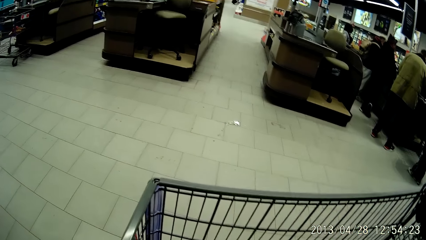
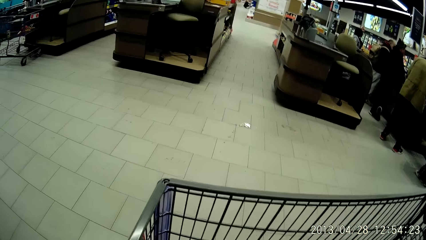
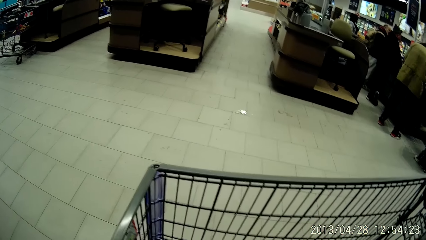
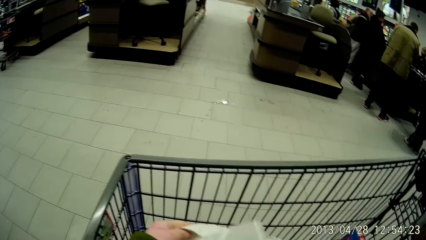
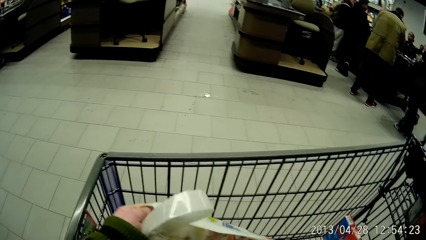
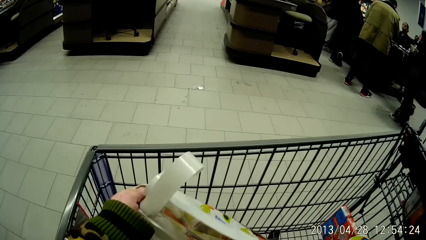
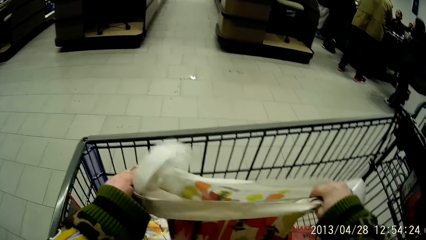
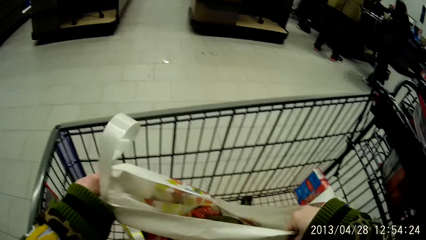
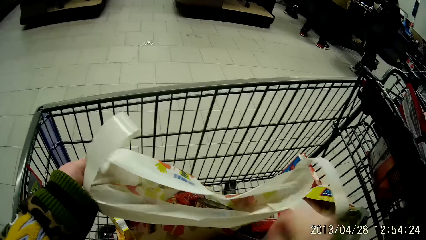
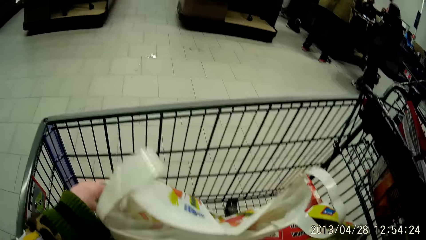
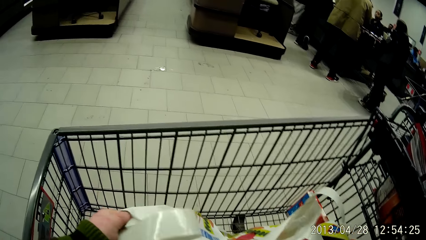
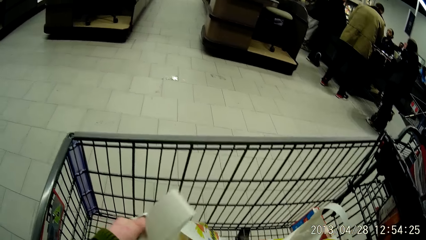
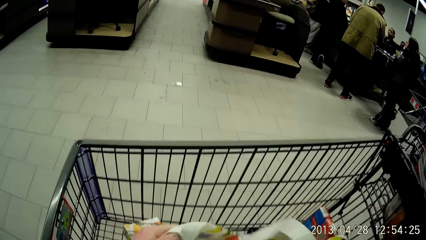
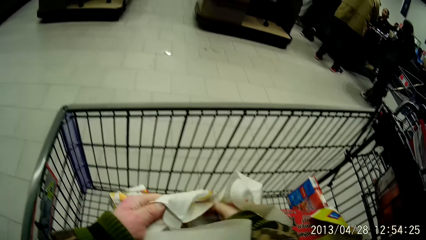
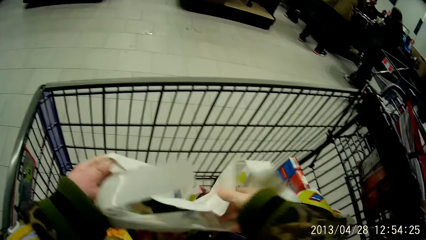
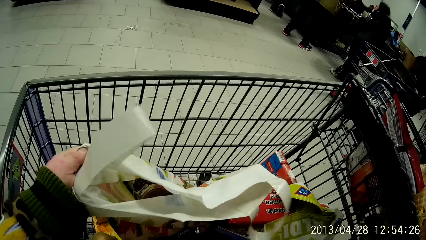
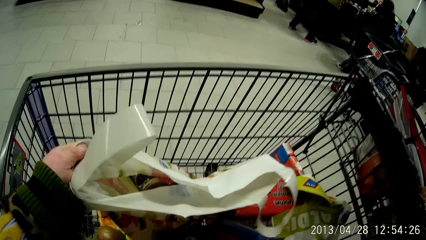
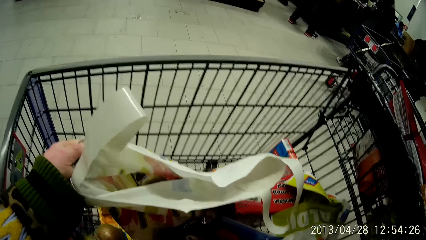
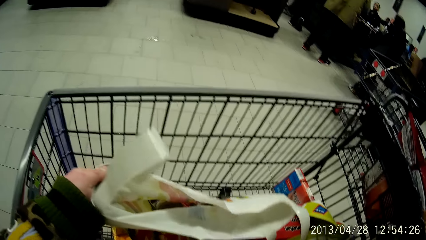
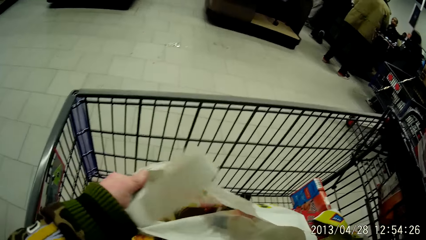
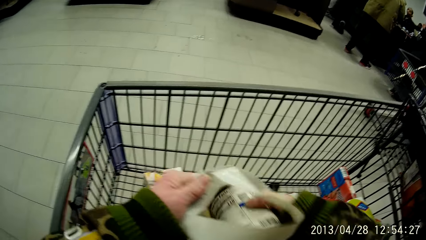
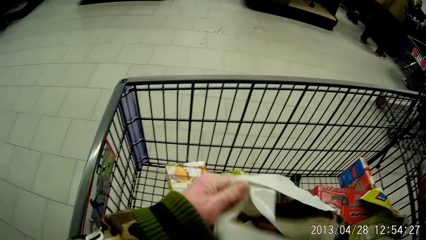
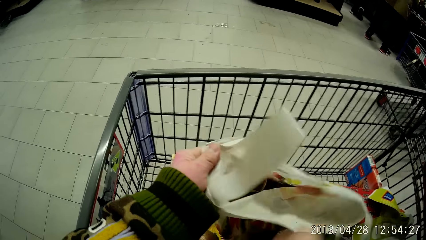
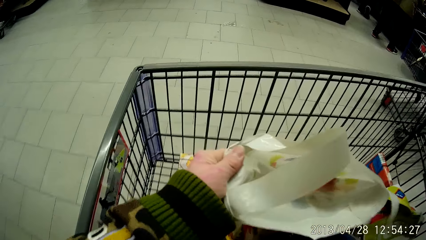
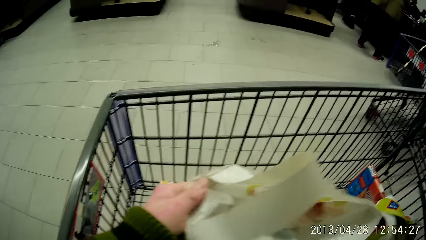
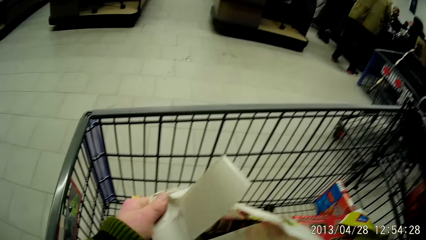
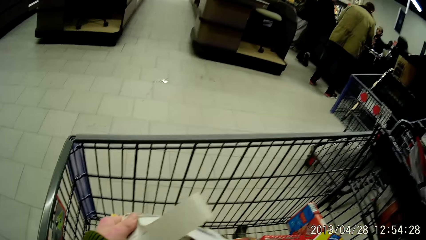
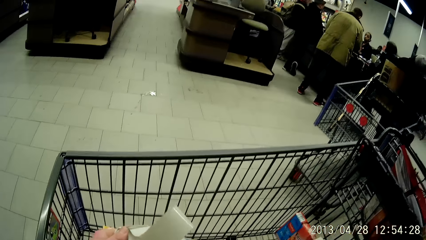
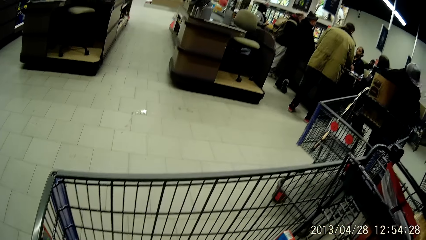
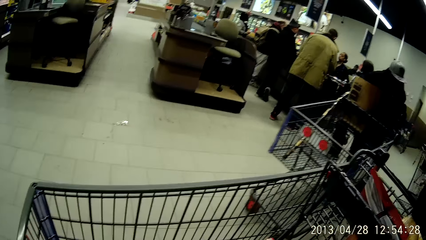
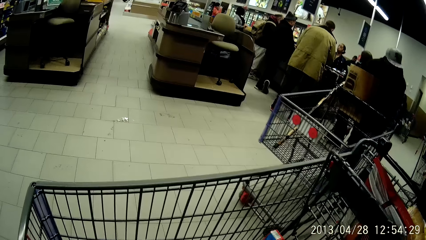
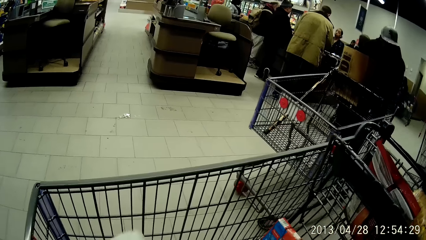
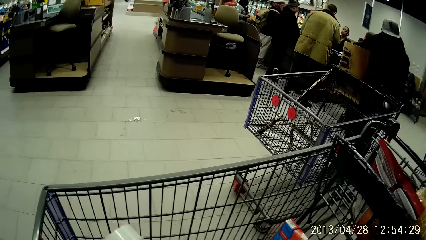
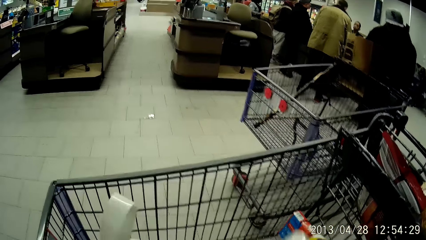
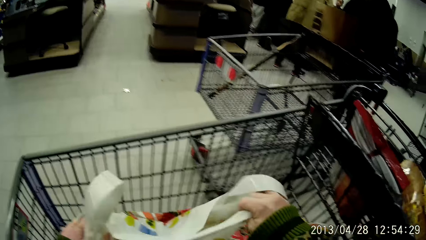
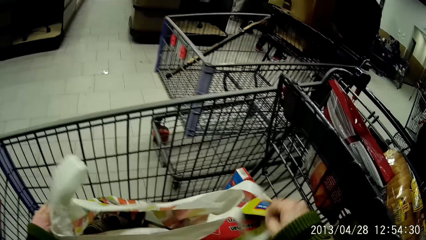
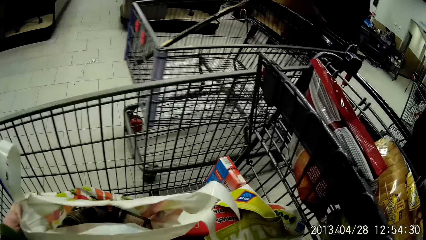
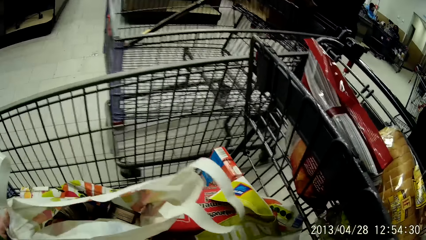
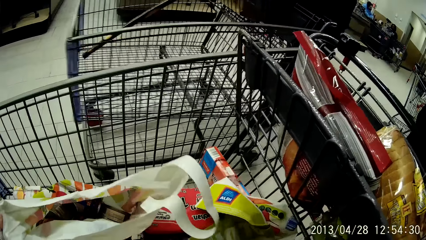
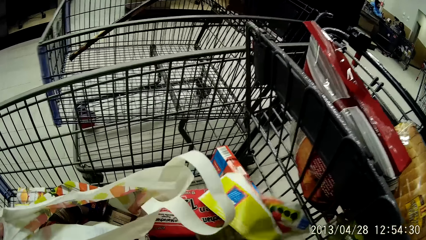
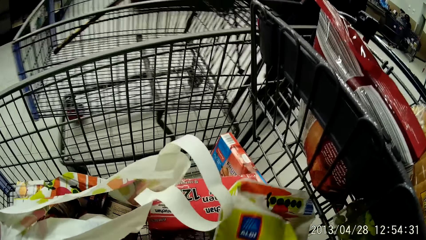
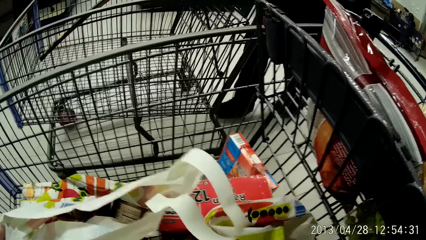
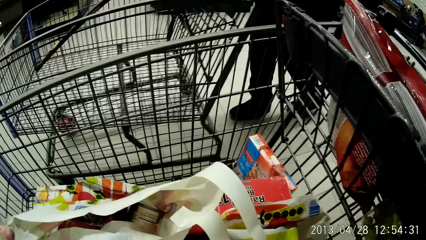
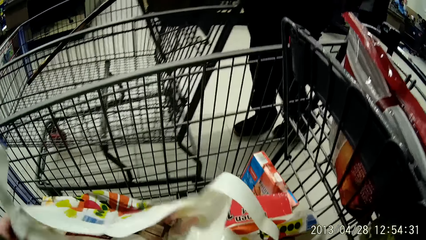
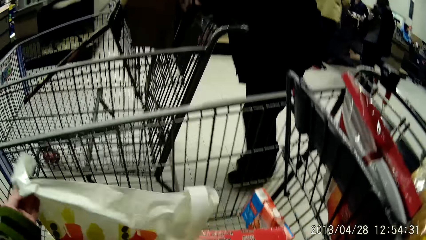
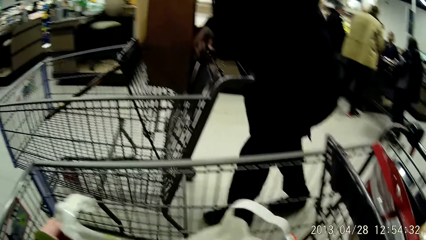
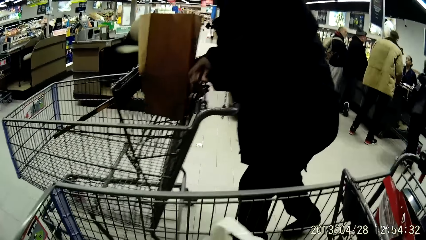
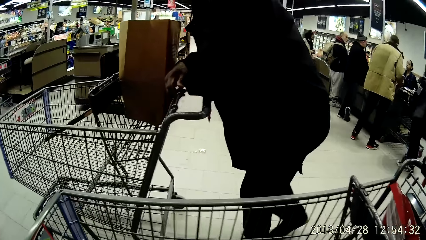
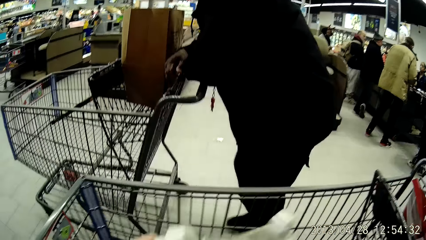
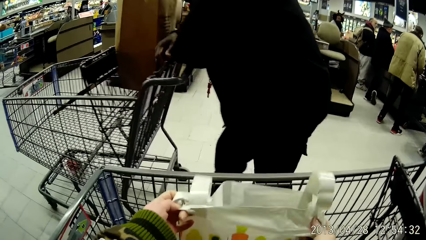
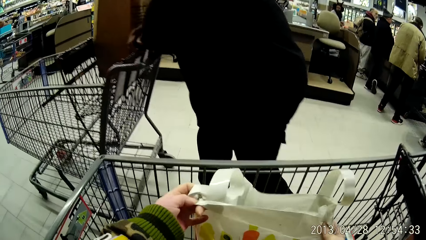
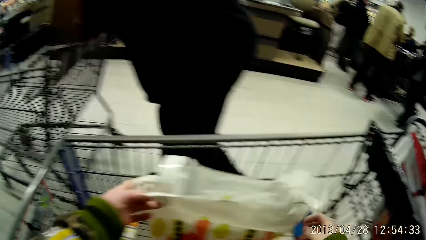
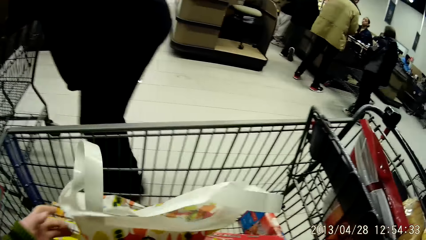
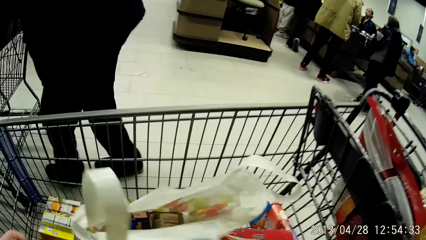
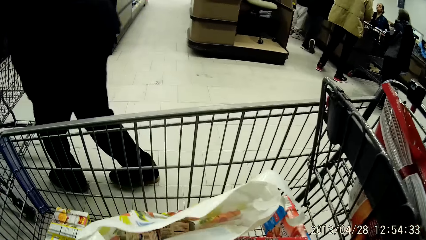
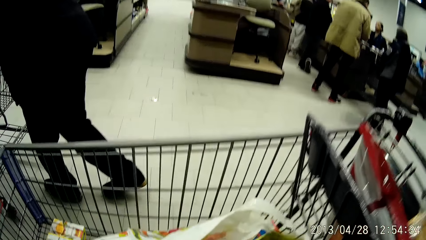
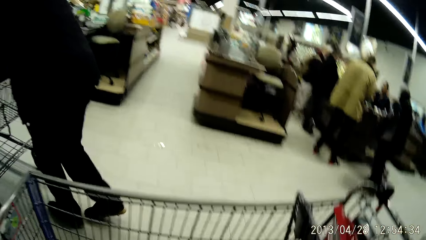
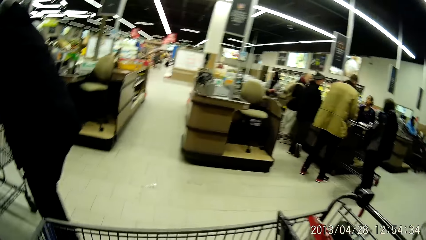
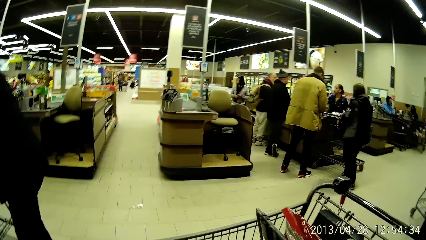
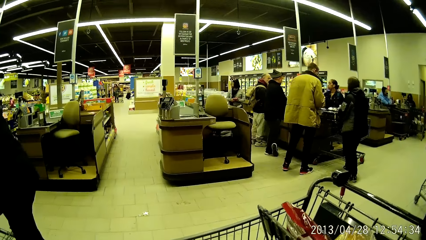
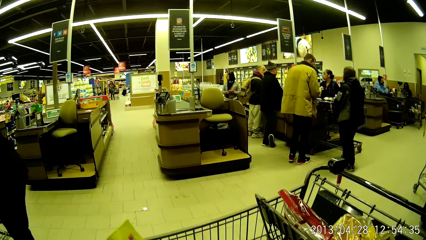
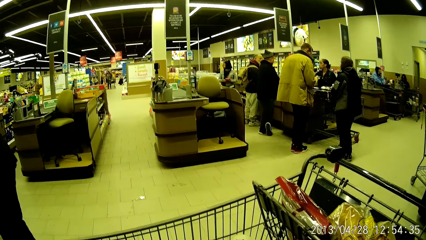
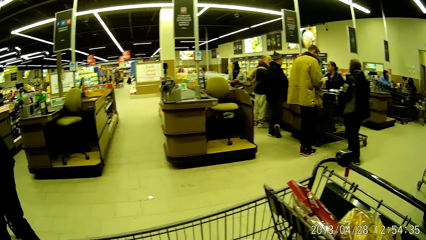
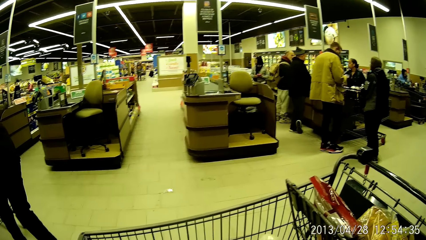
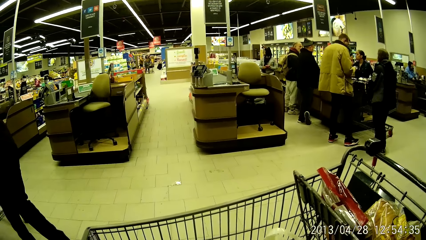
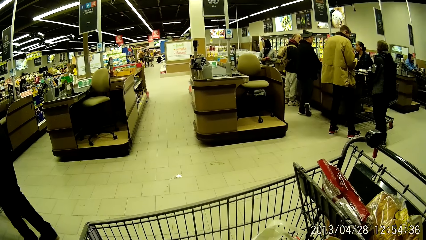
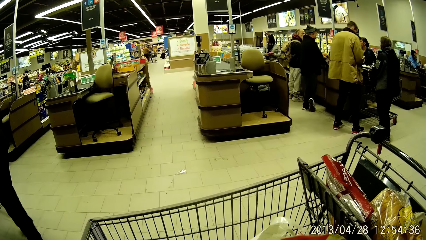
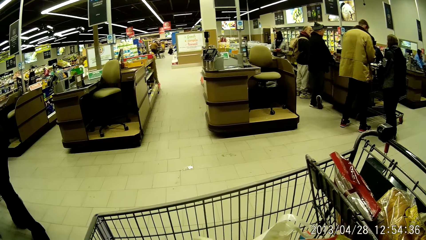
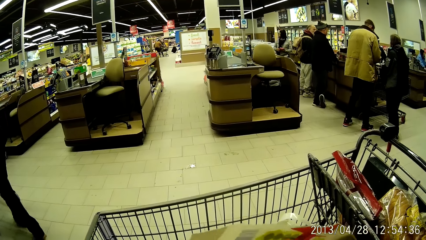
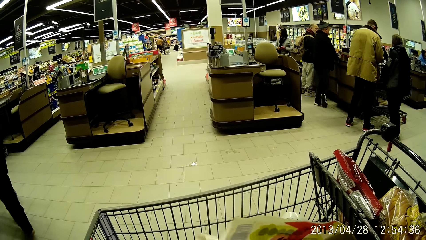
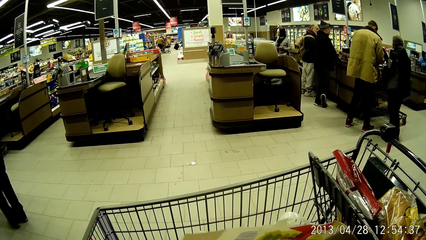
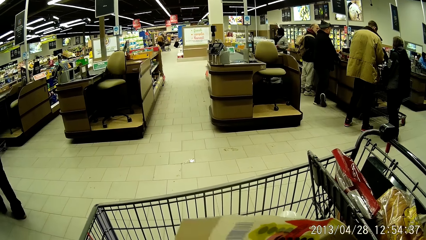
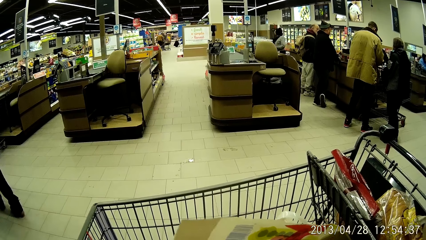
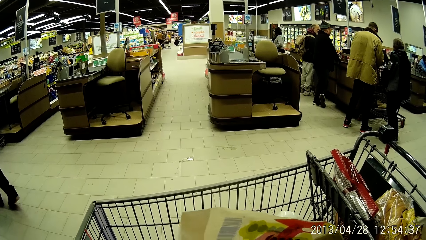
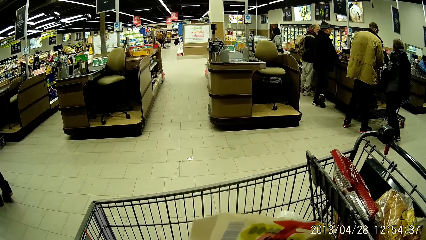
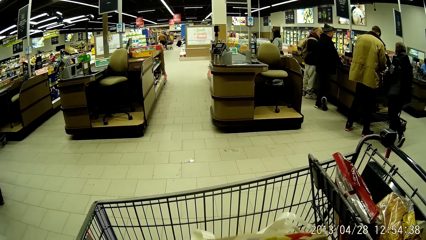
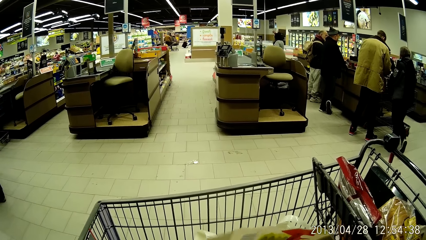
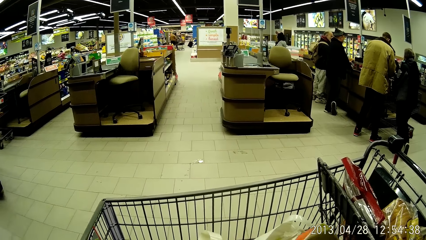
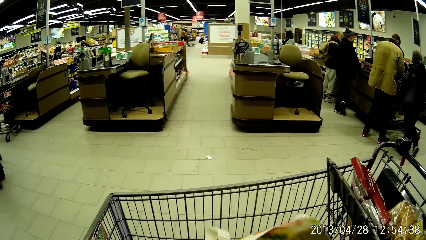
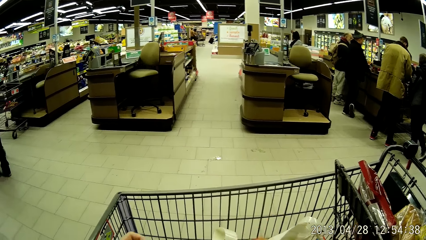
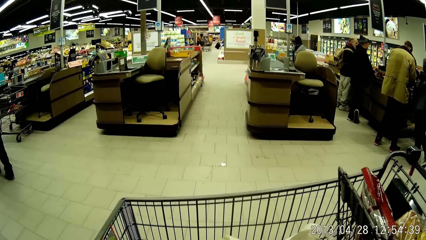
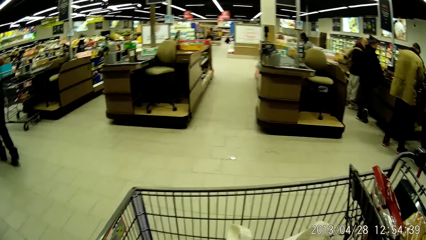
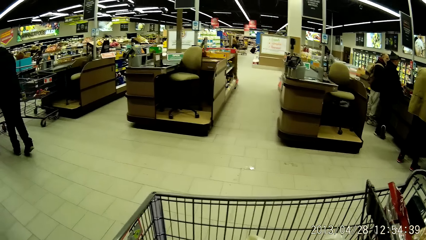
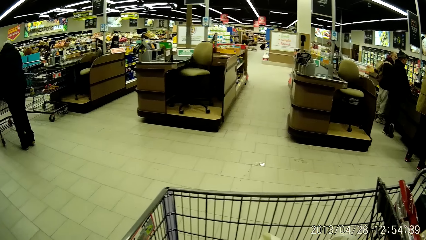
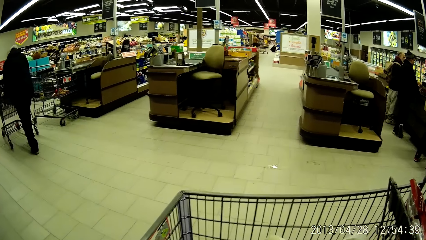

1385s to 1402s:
The camera wearer puts some items into the plastic bag with her right hand.
